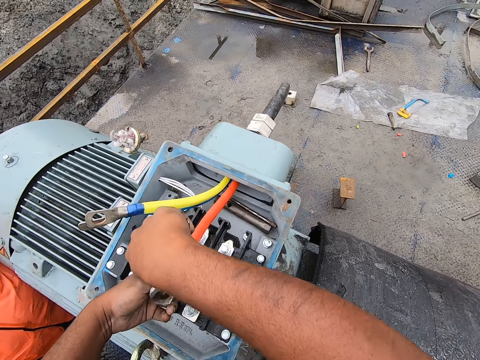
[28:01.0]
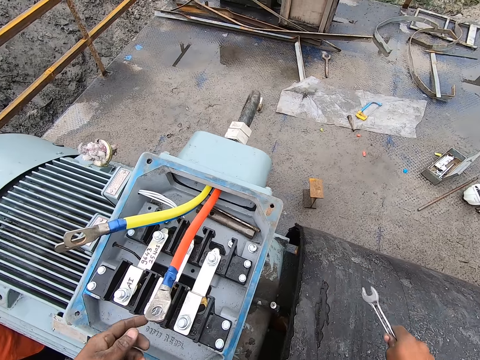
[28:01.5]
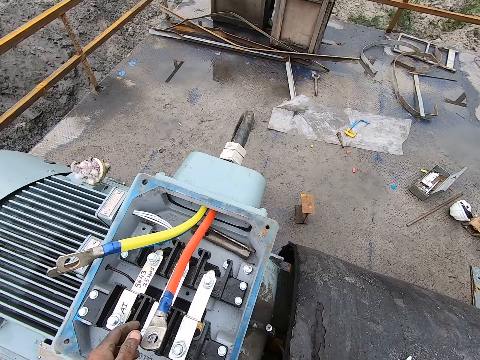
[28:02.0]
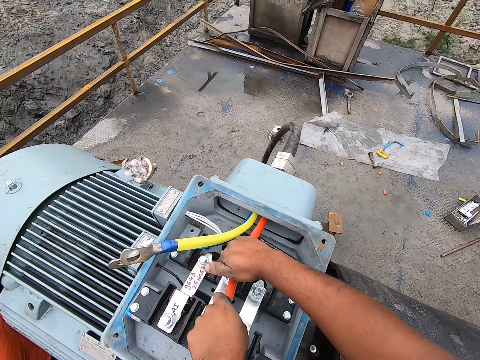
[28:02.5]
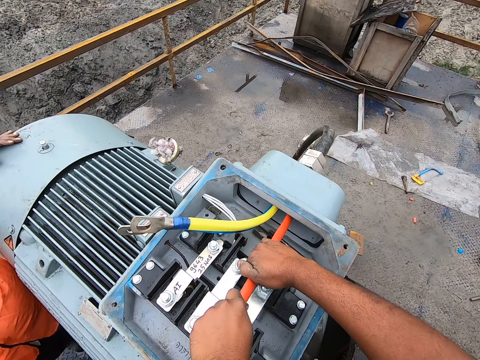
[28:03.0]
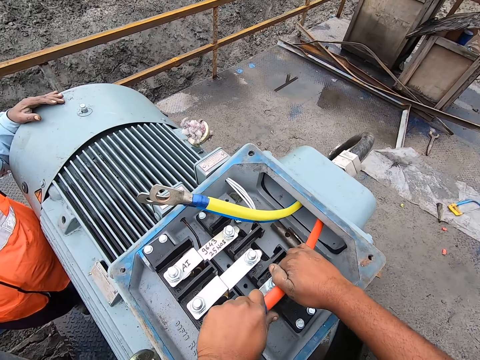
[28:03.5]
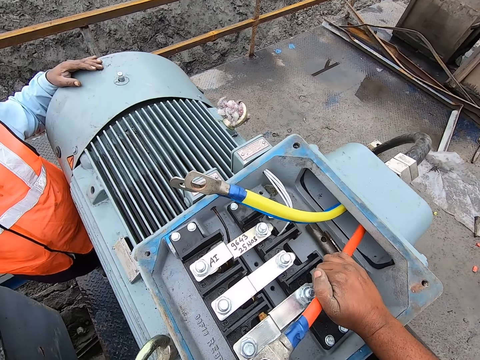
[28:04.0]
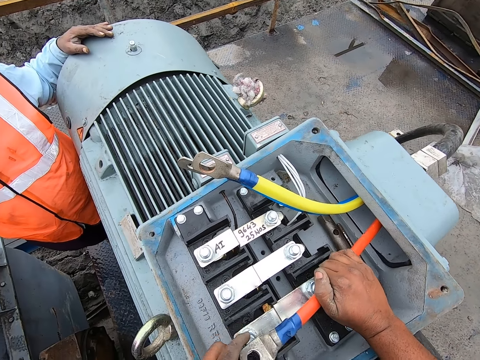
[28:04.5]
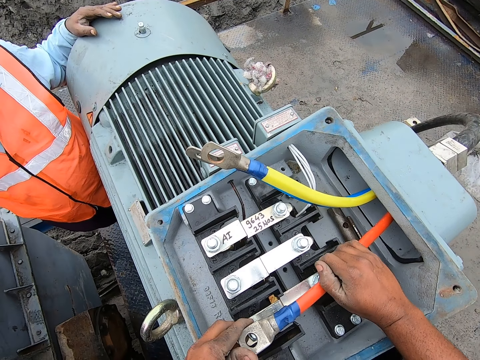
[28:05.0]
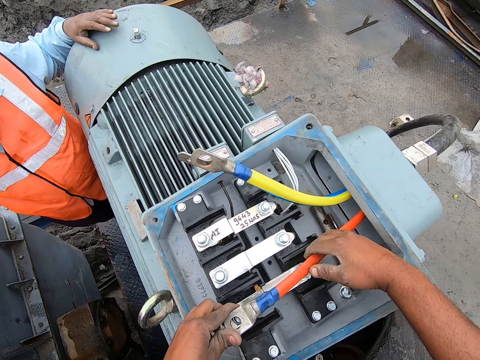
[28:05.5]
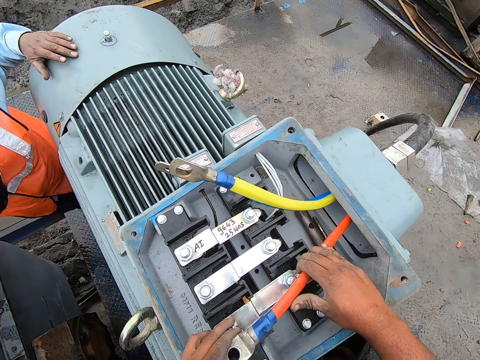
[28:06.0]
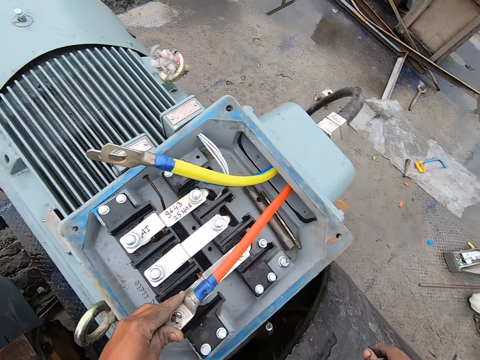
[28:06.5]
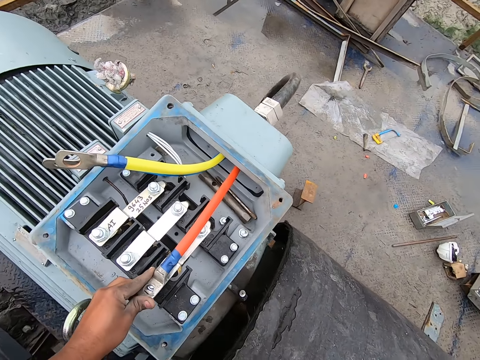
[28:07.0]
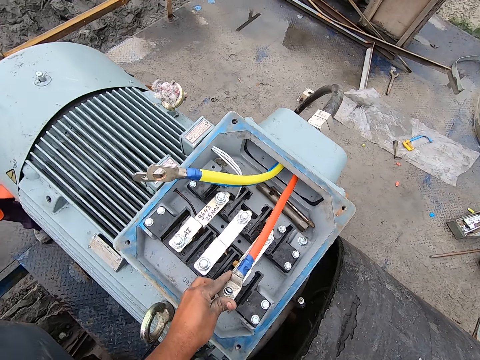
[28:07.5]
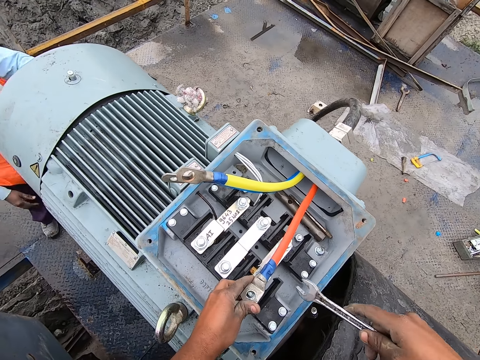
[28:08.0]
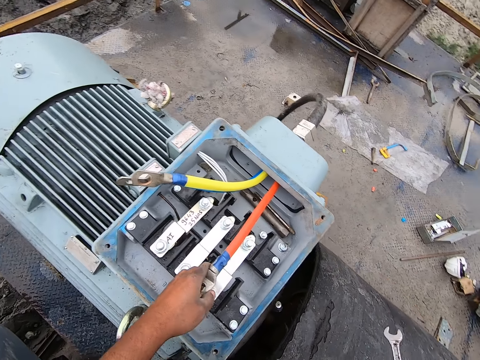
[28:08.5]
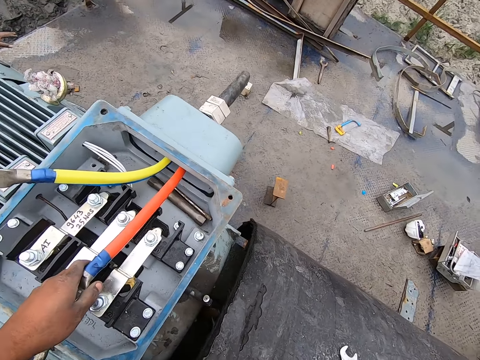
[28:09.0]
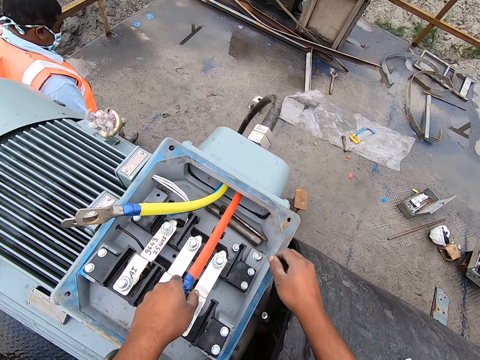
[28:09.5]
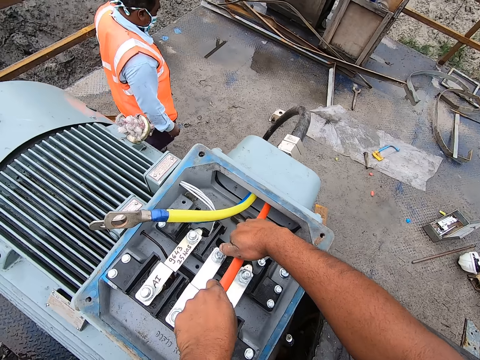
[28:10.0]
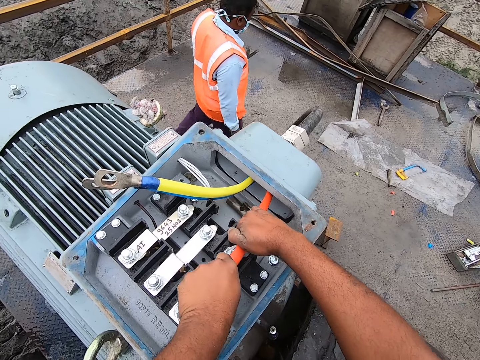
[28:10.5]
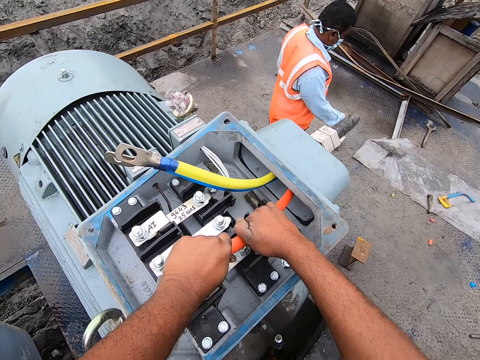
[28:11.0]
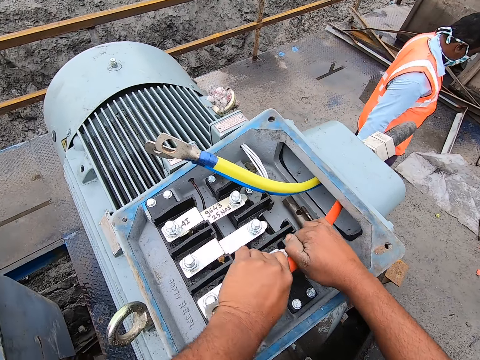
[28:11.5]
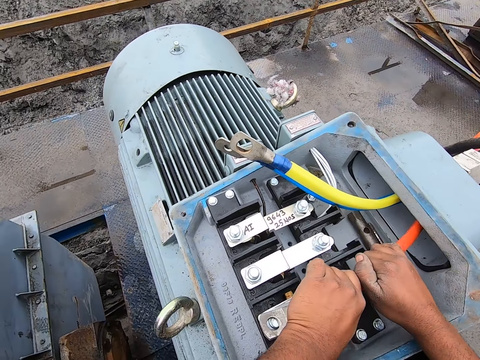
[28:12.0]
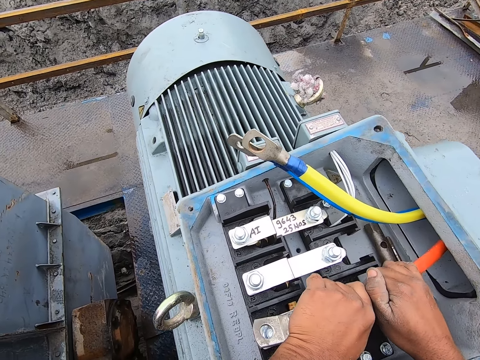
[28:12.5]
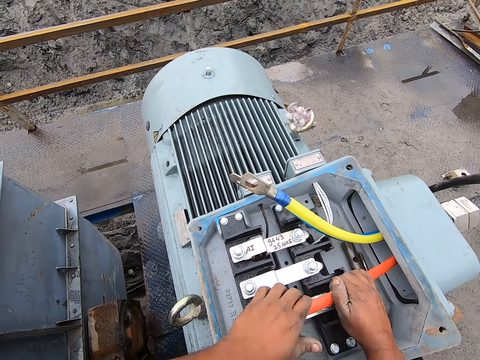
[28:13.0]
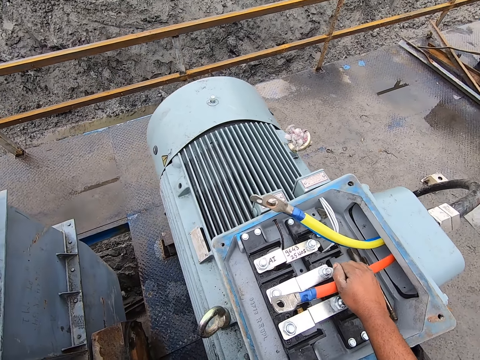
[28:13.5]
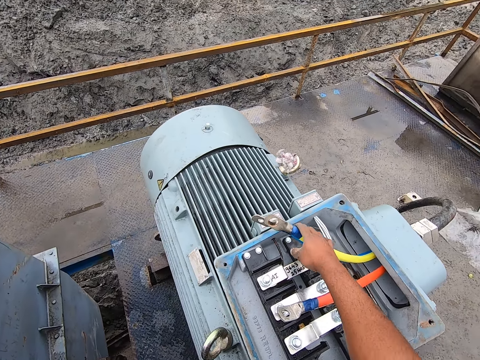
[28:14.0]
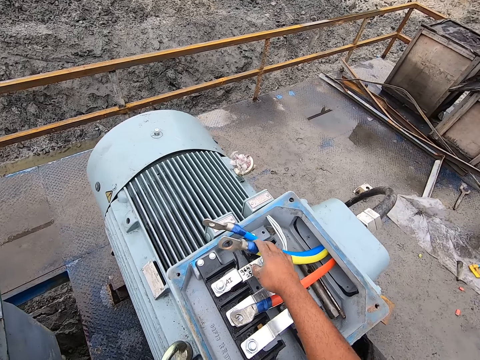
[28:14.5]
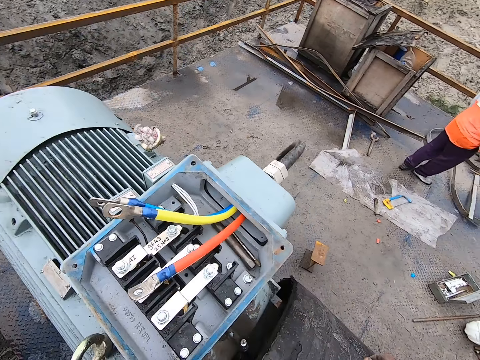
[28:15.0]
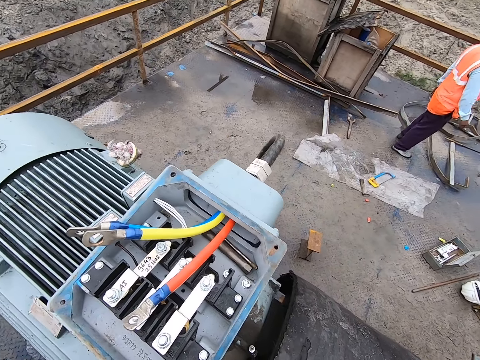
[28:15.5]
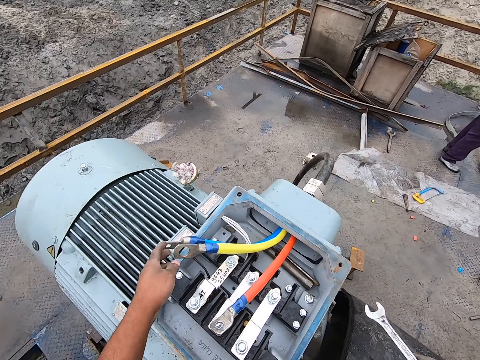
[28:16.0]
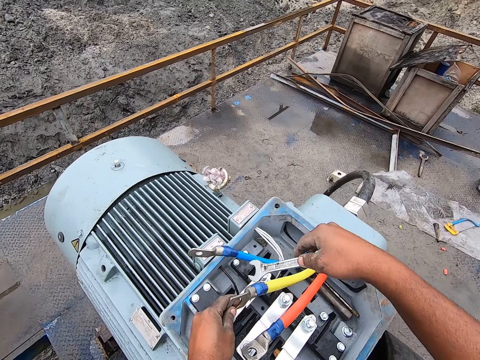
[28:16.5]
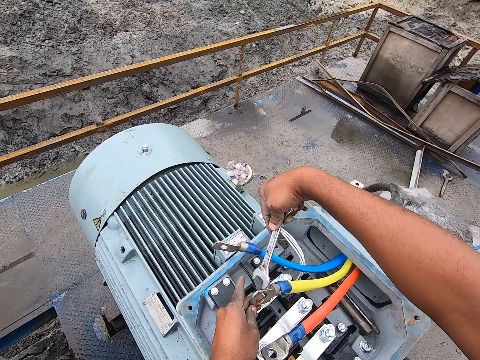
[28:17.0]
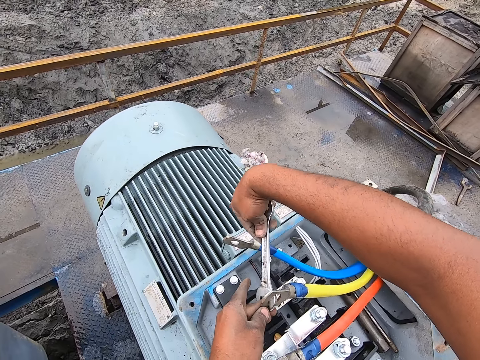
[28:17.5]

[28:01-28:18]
The camera wearer drops a spanner on a surface with the right hand. They twist a wire with both hands. They pull a terminal cable. They look around. They pick up the spanner. They move the spanner with the right hand. They drop the spanner on the surface. They move the wire with both hands. They pull the terminal cable. A man moves around. The camera wearer moves the left hand. They pull the terminal cable. They move the wire with the right hand. They move hands from the machine. They pick up the spanner with the right hand.

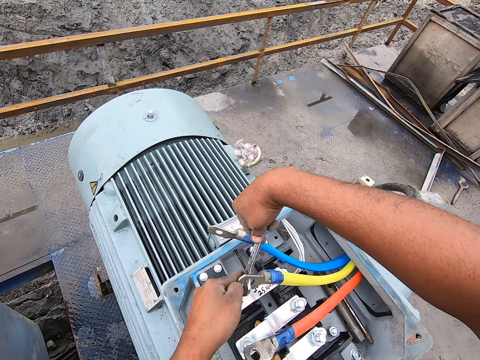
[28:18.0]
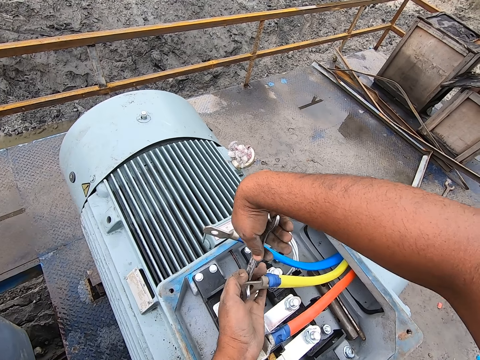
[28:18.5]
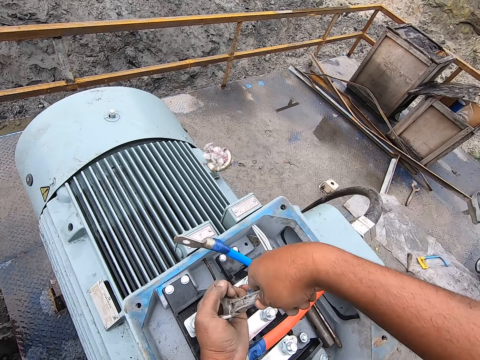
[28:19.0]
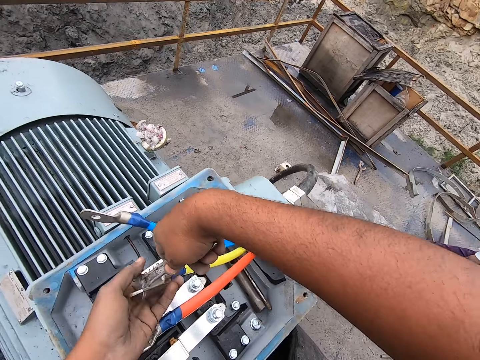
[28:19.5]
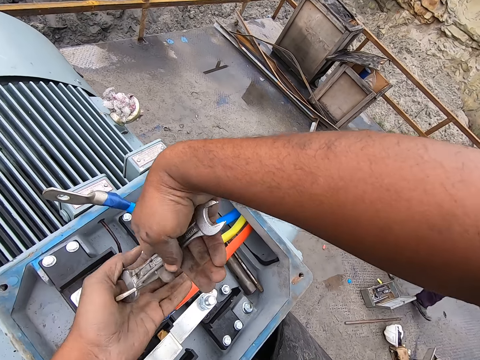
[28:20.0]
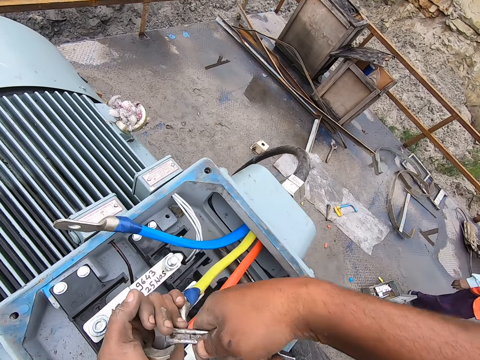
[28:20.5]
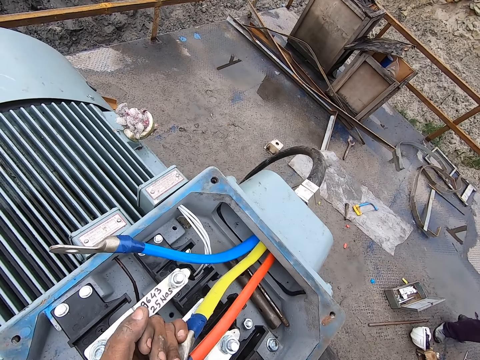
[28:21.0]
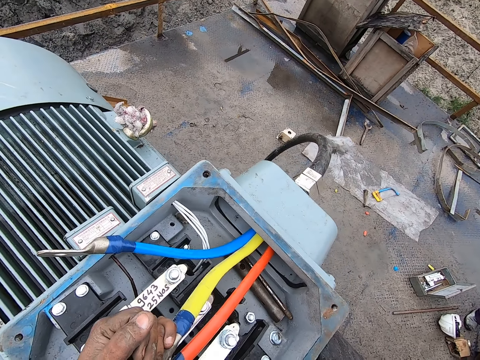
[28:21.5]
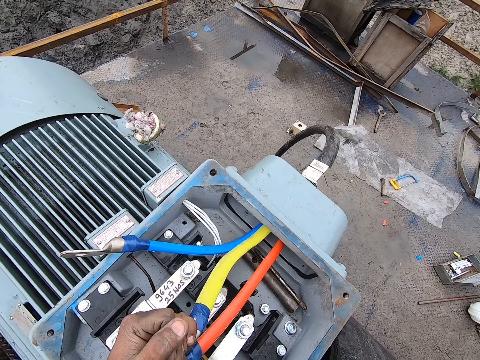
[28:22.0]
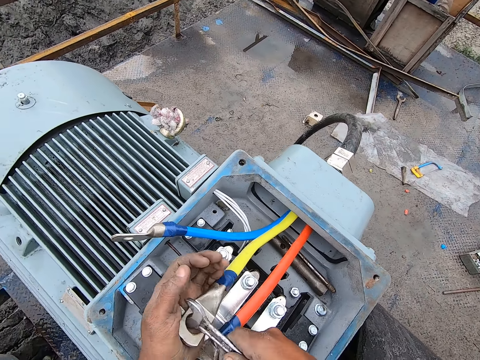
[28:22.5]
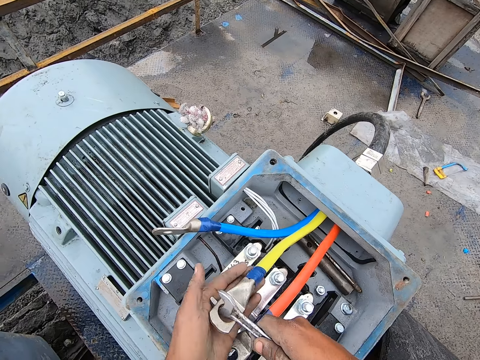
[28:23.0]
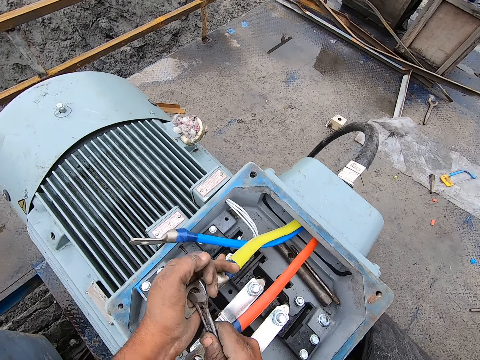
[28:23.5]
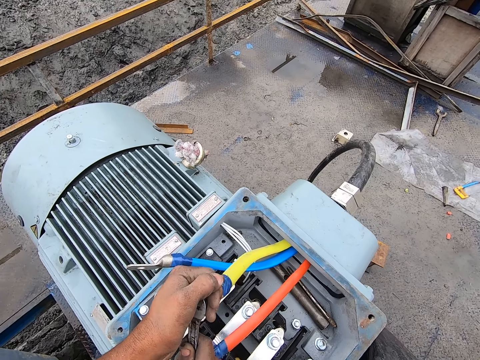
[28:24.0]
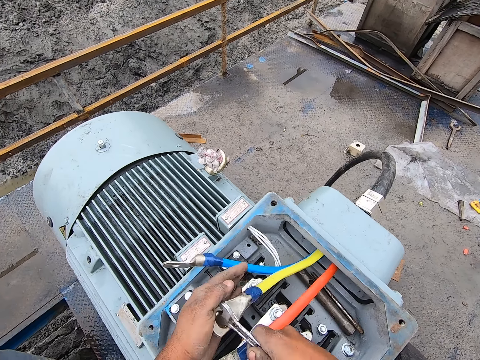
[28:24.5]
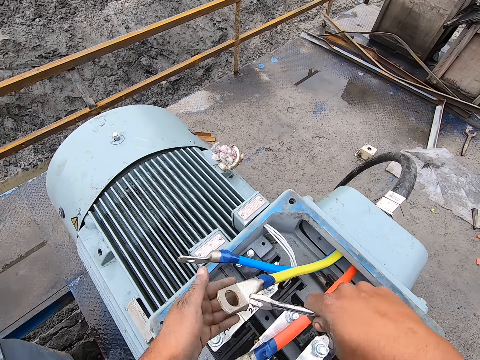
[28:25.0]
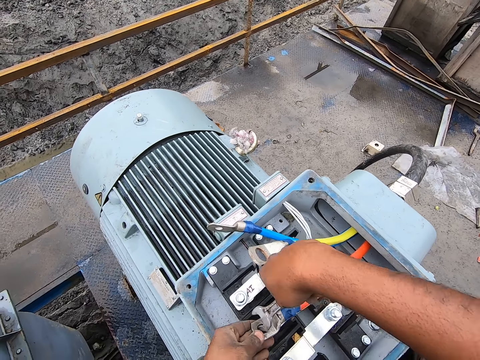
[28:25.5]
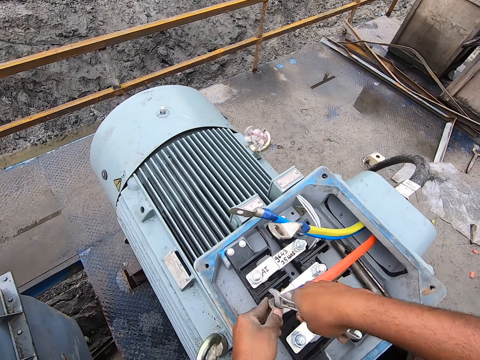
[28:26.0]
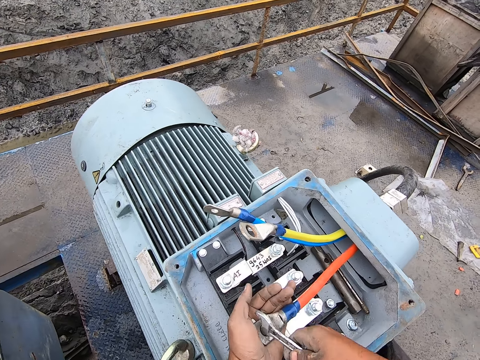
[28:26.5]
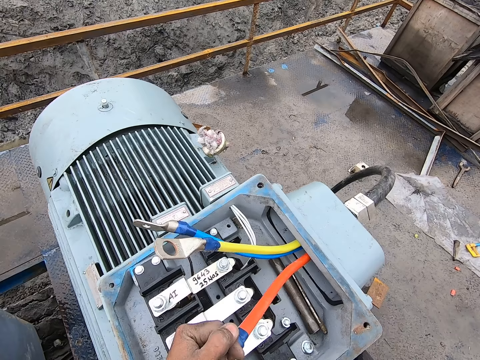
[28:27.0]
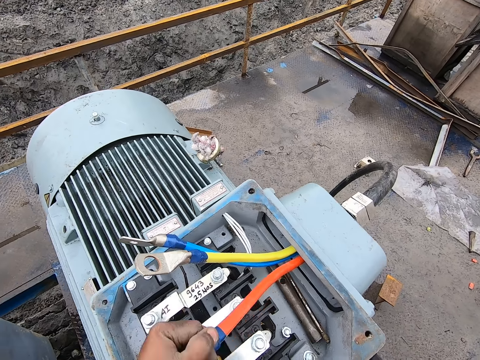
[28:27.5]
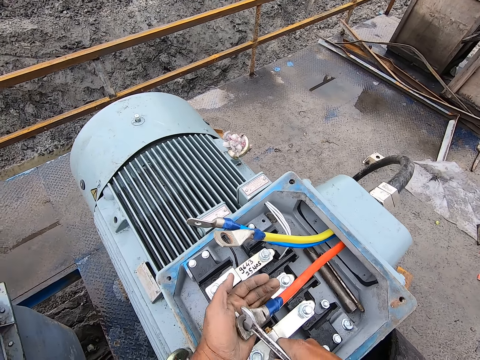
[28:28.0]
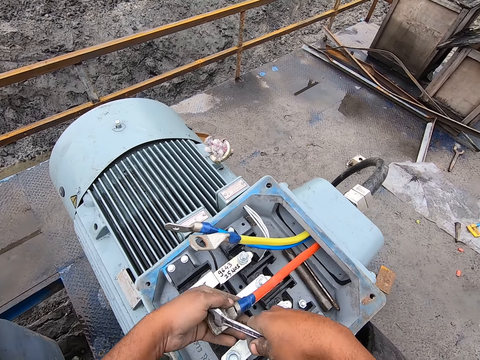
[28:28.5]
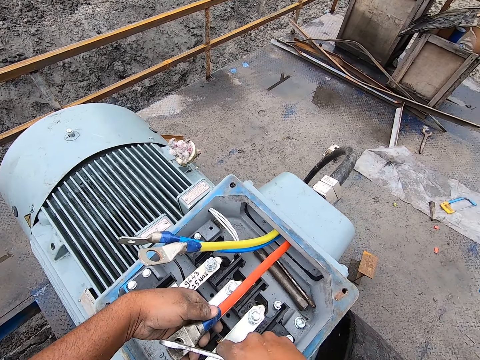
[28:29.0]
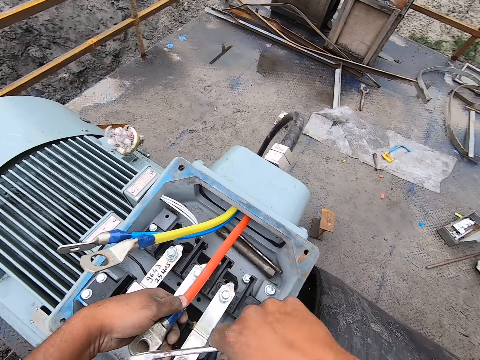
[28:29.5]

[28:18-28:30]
The camera wearer twists a wire with a spanner. They twist the wire with the left hand. They twist the wire with the spanner.
